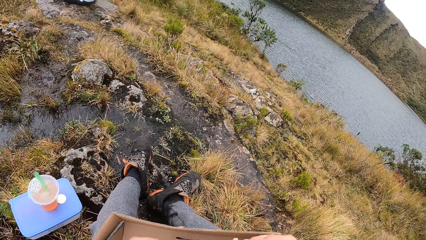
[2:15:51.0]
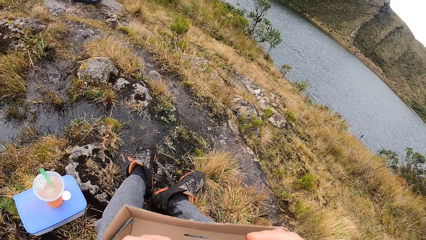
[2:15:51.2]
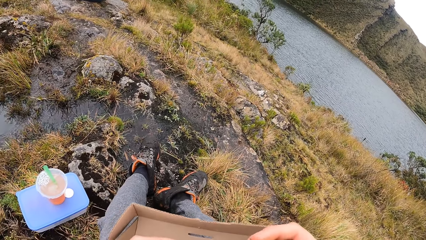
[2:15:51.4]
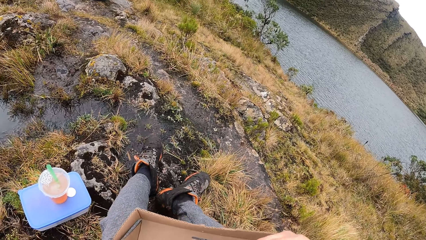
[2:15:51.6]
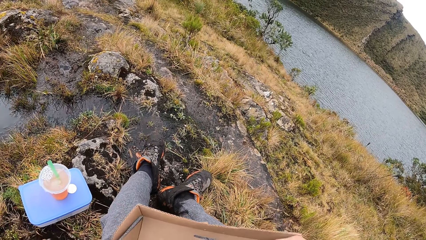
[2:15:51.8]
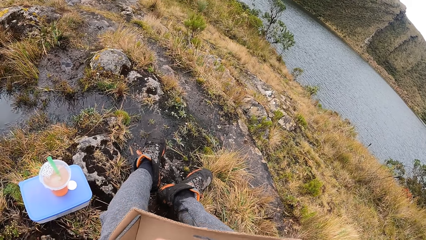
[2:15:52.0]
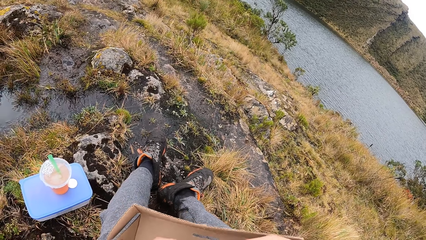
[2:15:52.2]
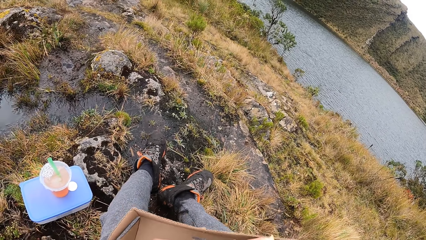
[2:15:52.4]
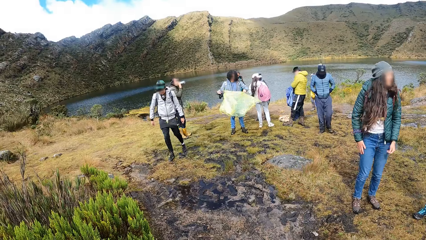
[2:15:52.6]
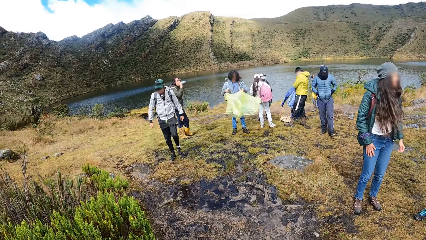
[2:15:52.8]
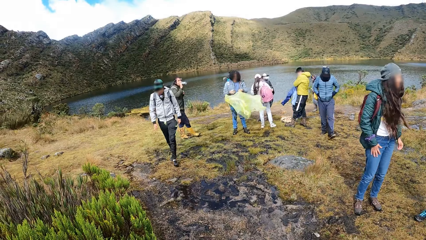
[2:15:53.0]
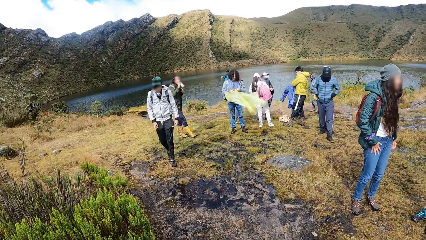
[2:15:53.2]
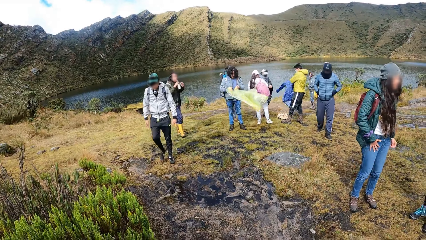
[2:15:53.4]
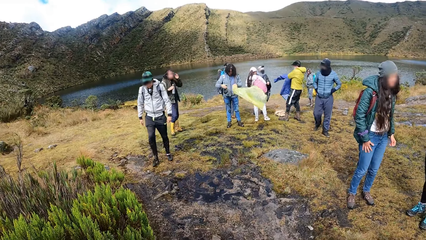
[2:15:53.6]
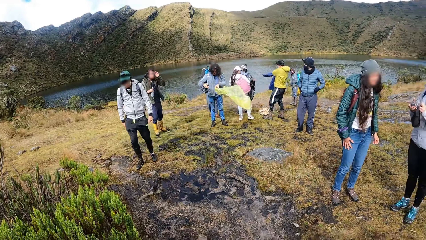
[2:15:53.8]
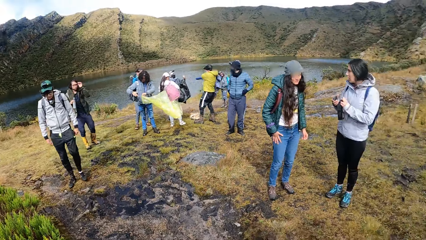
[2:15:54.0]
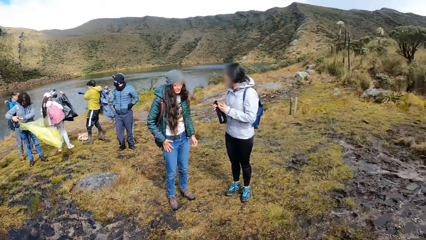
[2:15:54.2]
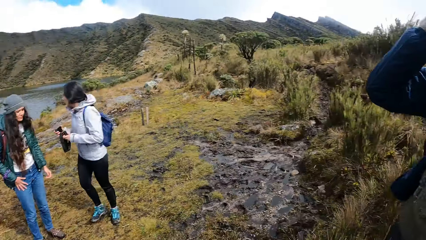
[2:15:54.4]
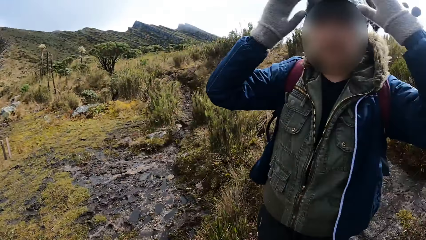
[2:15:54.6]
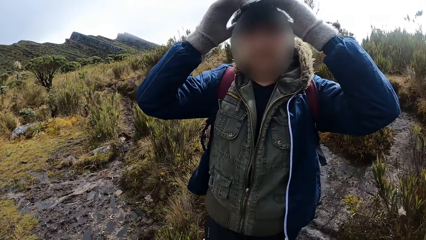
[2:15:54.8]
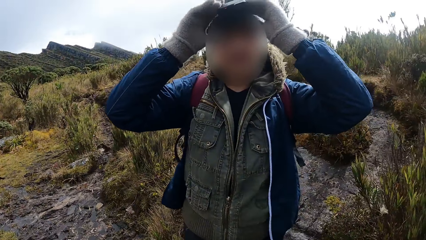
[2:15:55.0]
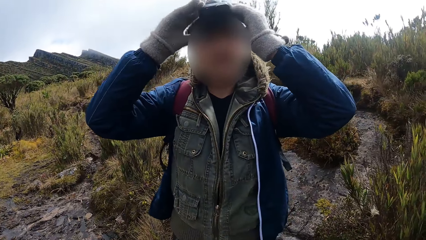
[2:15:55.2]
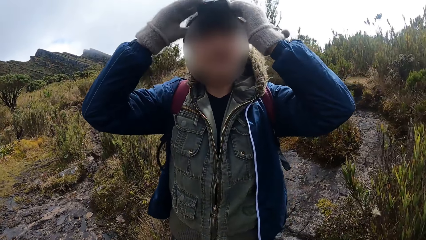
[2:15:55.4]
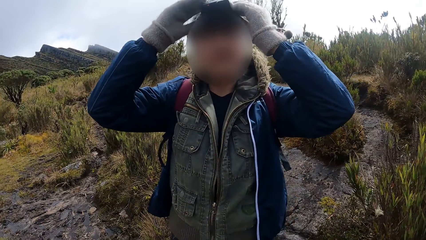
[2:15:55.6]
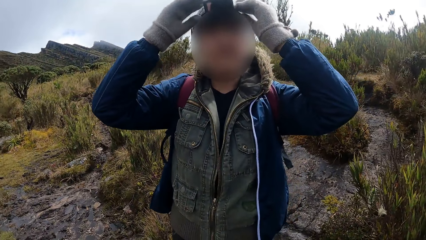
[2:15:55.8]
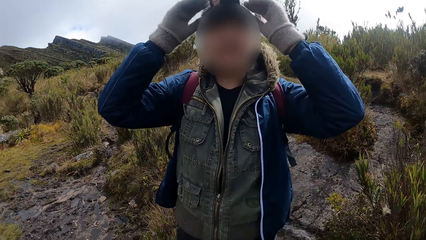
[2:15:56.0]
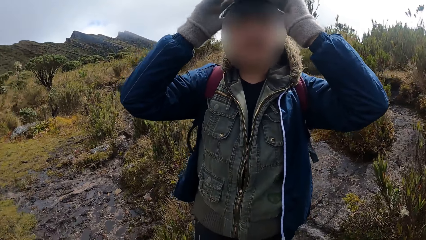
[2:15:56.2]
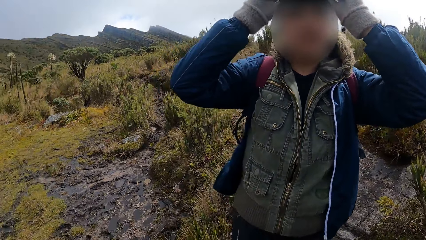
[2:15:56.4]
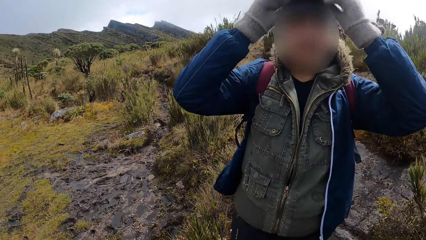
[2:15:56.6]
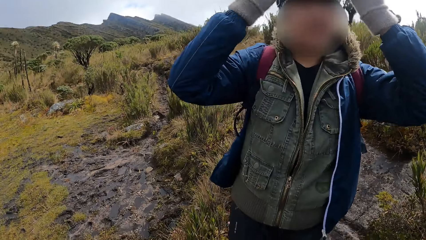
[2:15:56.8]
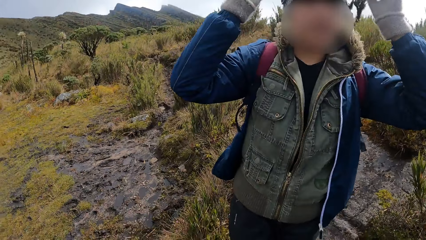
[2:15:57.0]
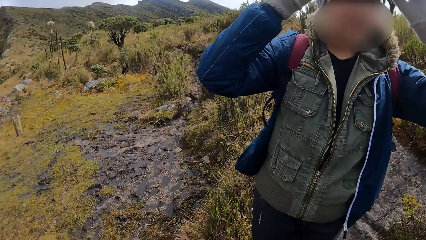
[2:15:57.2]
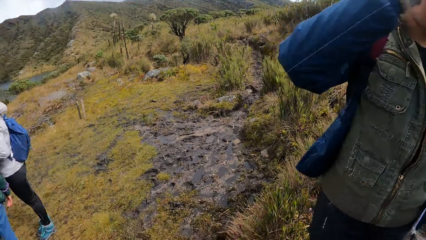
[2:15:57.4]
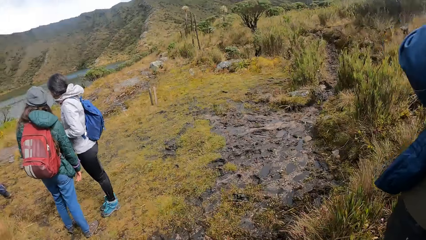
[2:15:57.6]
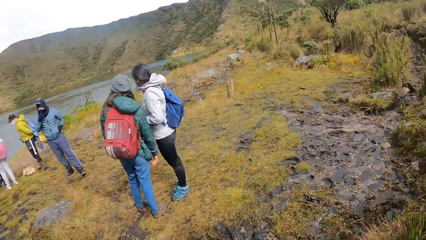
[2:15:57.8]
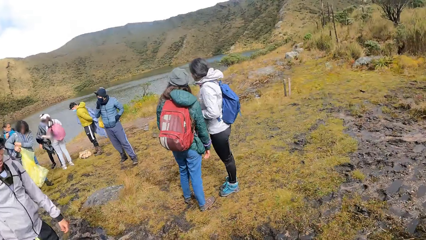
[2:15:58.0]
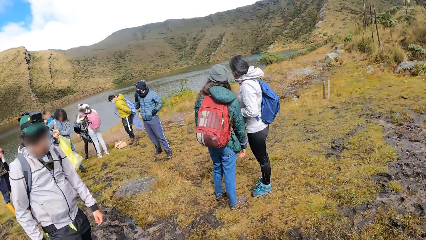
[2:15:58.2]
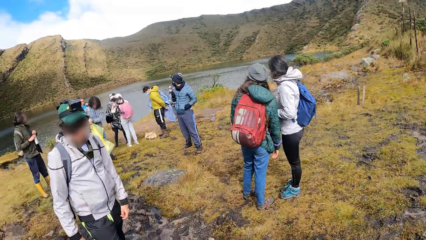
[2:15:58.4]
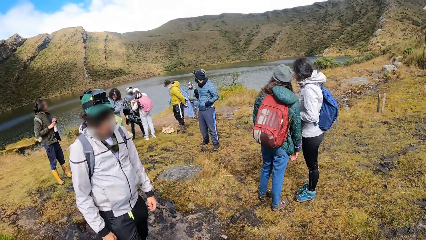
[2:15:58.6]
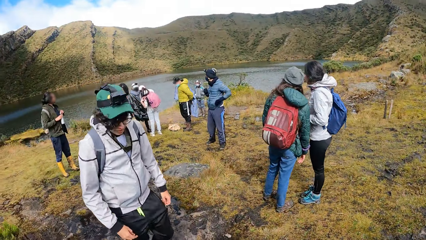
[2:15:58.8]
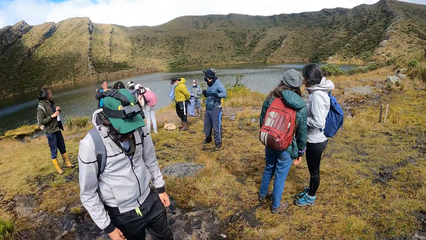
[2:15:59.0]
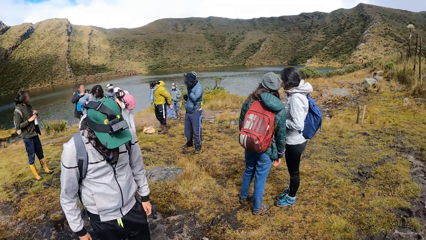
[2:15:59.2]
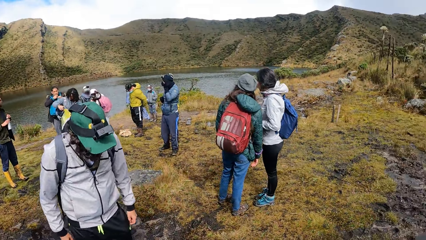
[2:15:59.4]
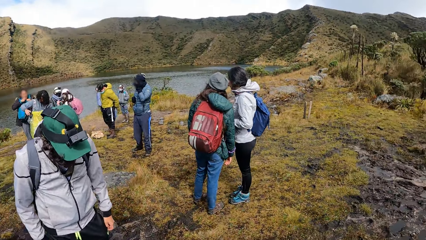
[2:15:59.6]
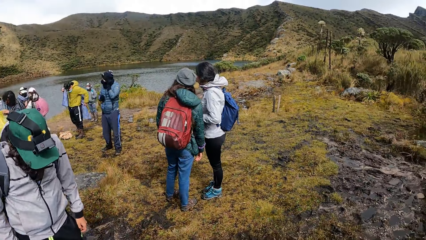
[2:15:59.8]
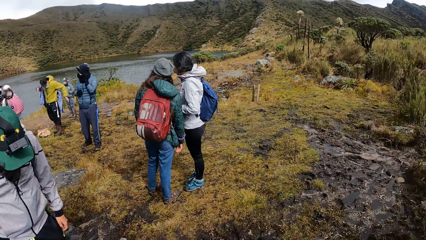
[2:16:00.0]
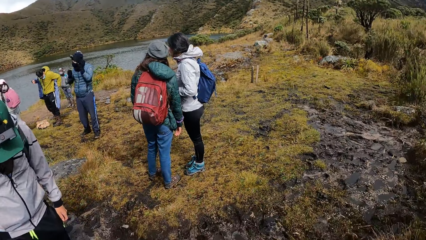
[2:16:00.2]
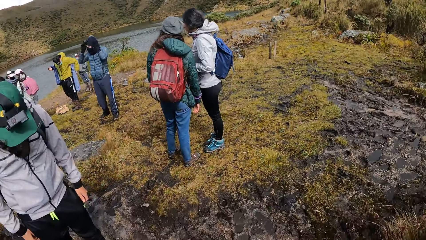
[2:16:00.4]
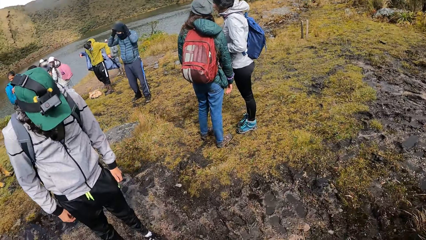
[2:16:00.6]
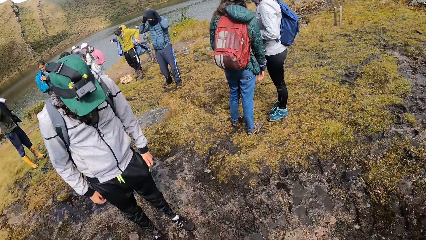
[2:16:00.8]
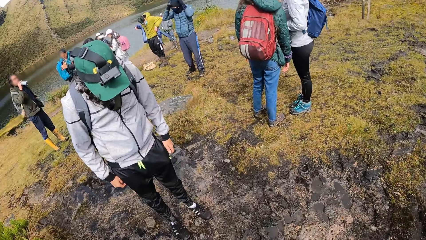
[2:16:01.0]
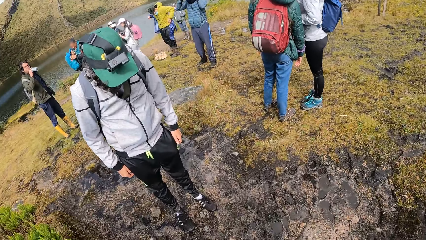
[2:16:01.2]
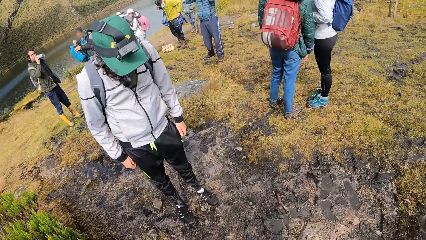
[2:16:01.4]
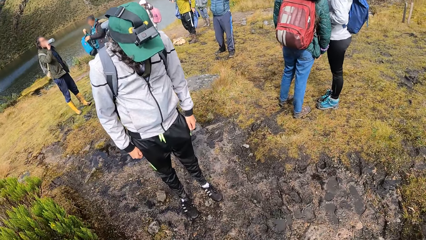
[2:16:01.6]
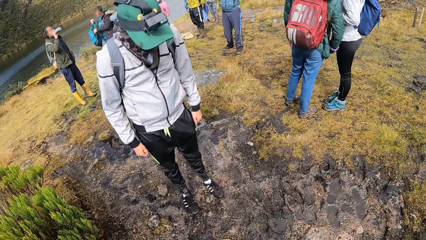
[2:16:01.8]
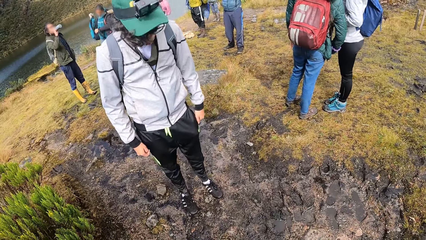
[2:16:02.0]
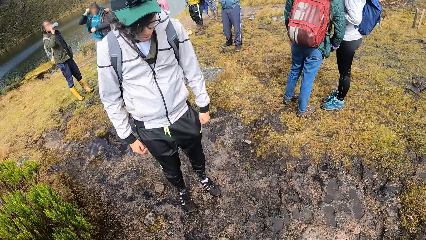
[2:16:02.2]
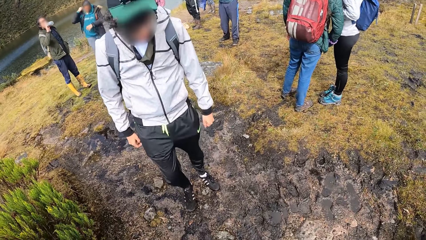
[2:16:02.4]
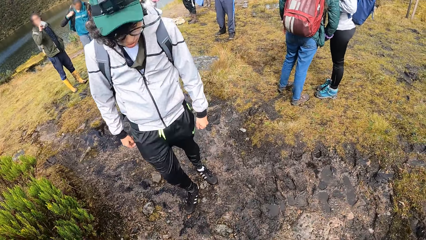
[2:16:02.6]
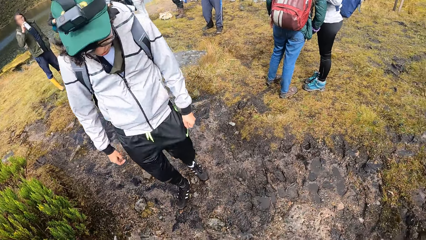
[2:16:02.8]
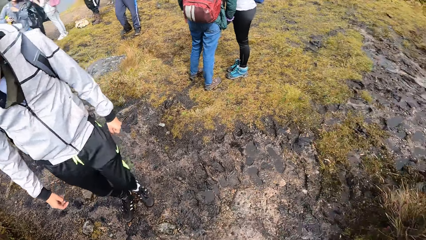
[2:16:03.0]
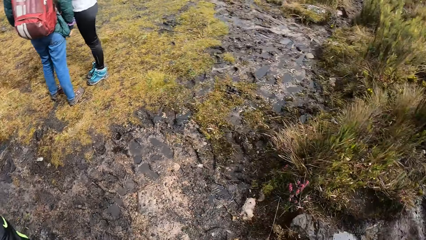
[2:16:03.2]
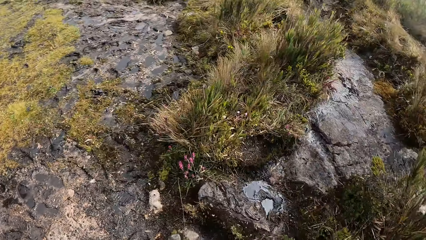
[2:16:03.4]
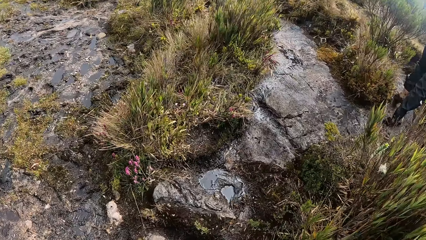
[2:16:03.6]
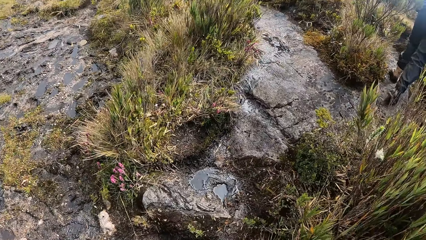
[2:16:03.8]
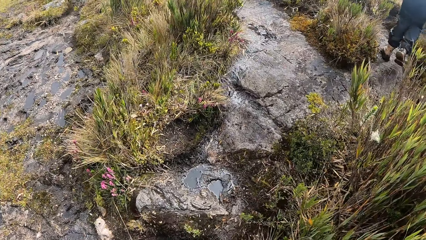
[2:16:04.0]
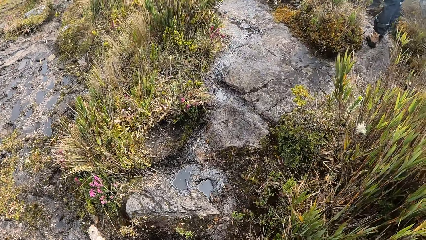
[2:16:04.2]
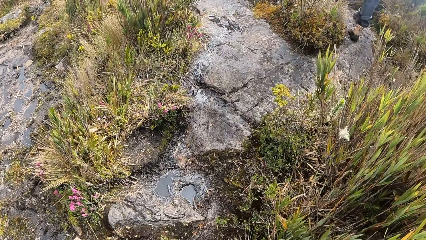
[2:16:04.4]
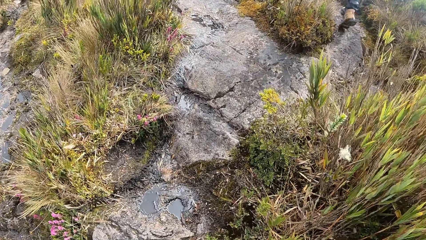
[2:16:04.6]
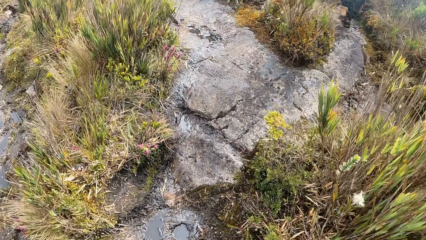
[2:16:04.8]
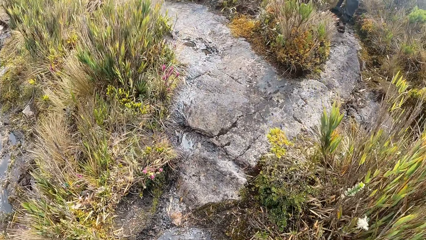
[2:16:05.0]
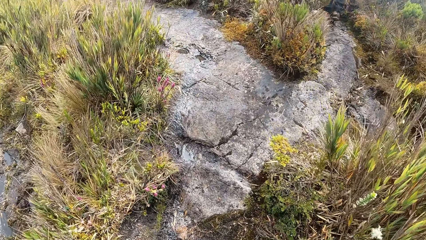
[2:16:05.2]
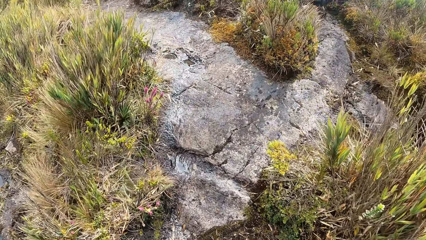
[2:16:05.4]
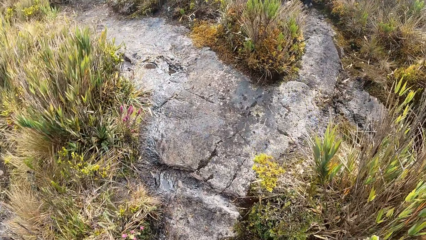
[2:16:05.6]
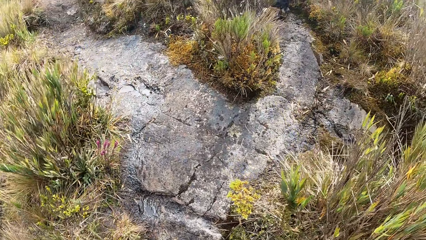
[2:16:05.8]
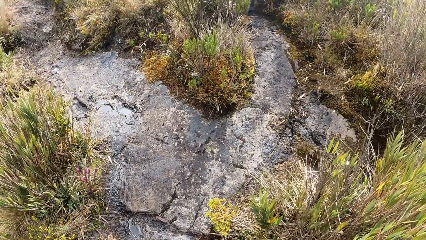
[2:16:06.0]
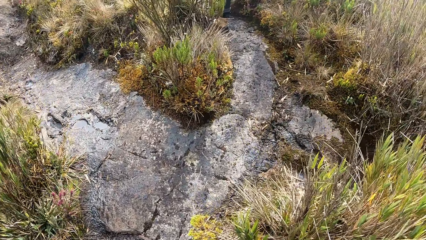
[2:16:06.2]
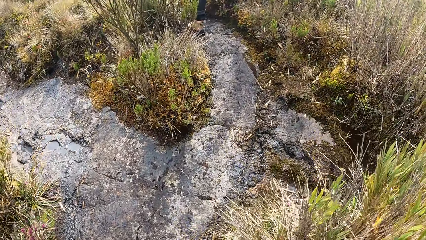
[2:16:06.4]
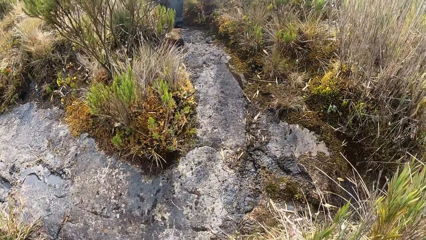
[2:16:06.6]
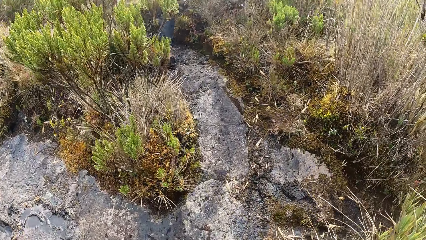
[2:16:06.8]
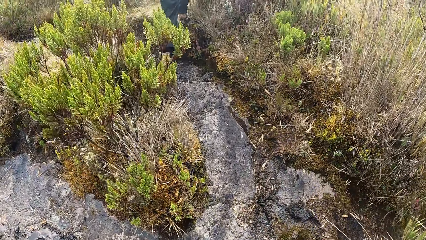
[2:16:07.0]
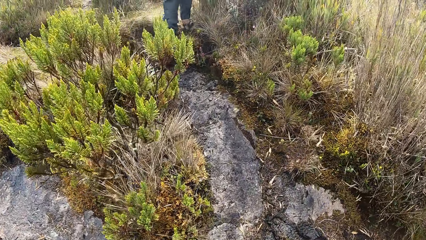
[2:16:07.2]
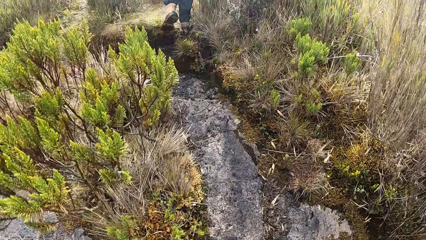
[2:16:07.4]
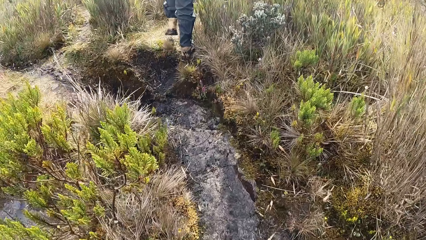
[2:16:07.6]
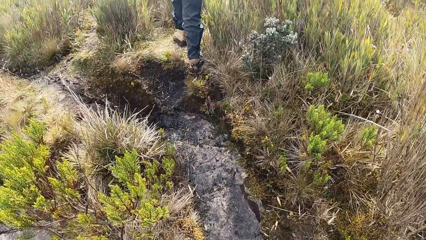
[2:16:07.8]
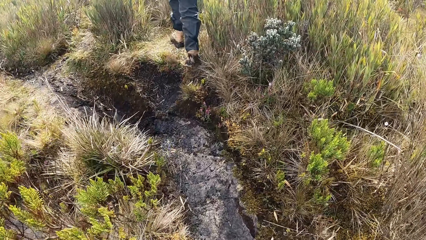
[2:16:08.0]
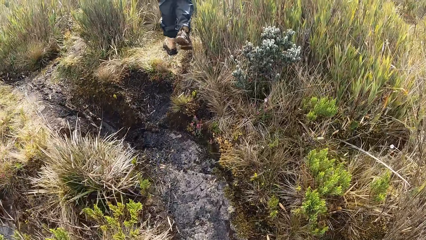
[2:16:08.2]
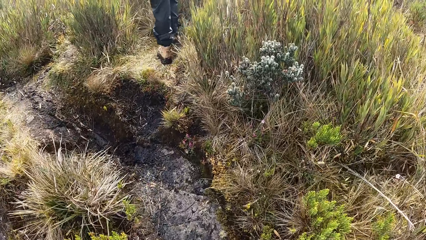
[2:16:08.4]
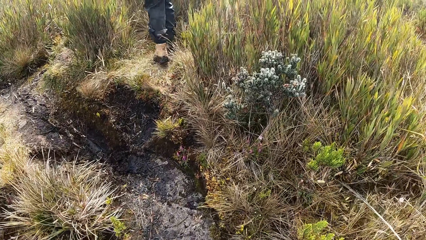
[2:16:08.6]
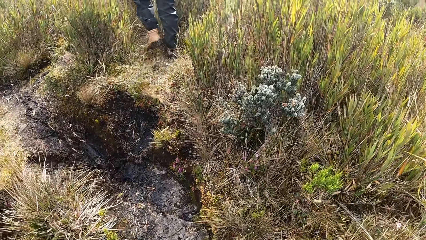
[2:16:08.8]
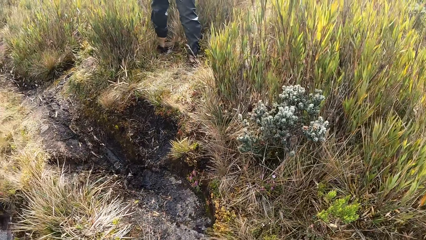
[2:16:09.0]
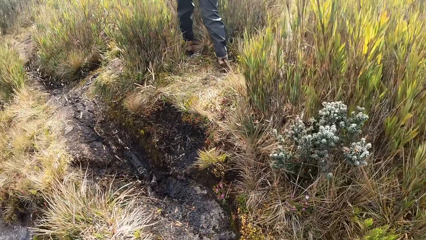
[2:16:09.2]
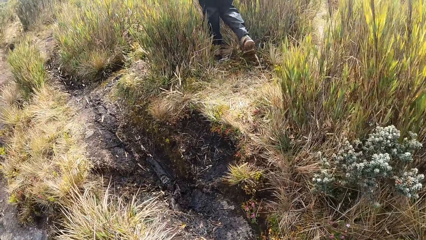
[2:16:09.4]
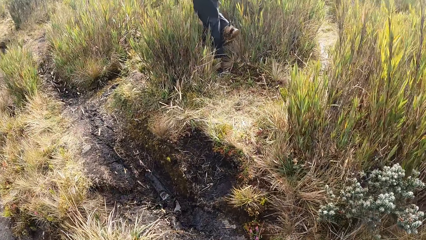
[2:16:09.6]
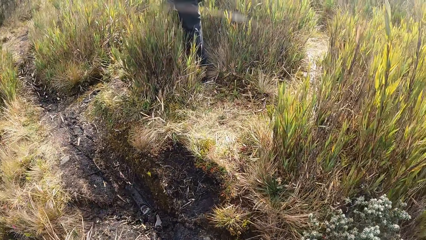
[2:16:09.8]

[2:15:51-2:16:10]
The camera wearer adjusts a camera on her head with her right hand. She looks around. A man adjusts a camera on his head with both hands. The camera wearer looks at the man. She looks around. She walks in the valley with the man.
